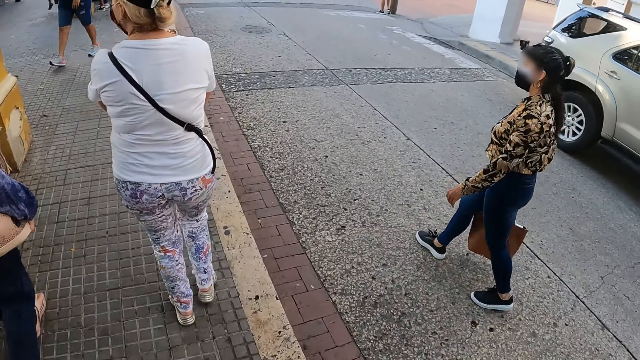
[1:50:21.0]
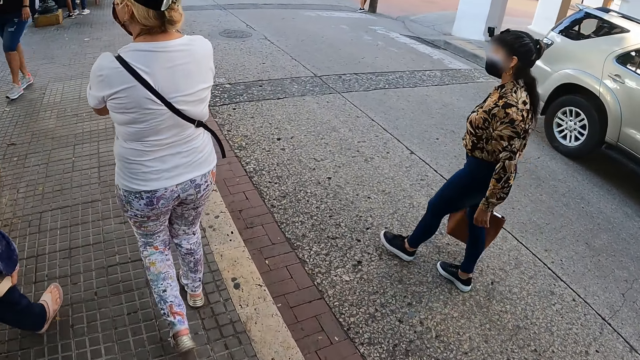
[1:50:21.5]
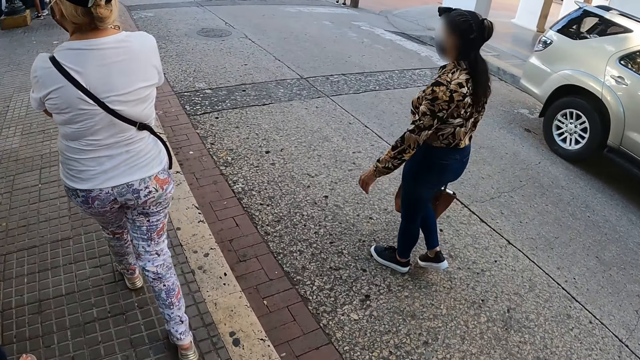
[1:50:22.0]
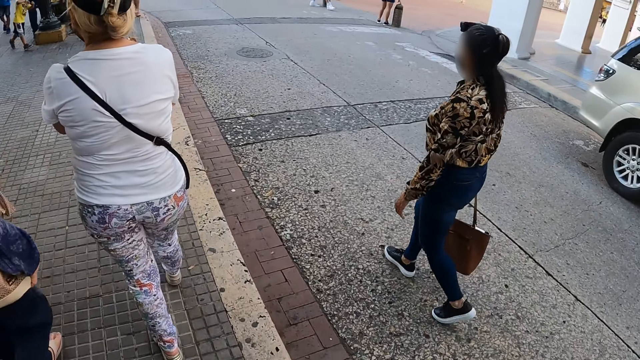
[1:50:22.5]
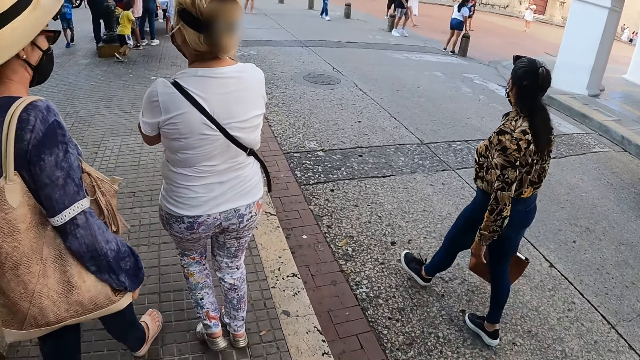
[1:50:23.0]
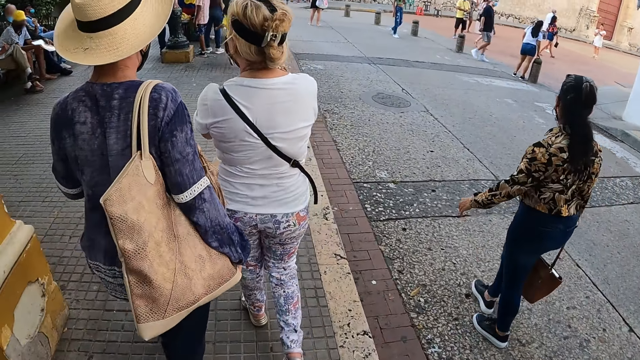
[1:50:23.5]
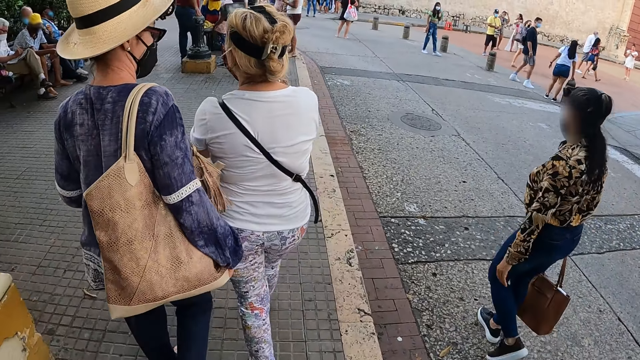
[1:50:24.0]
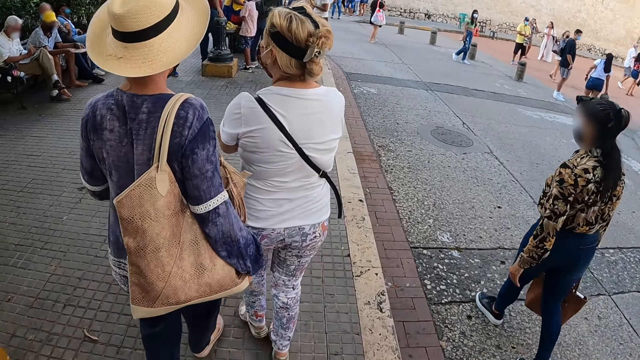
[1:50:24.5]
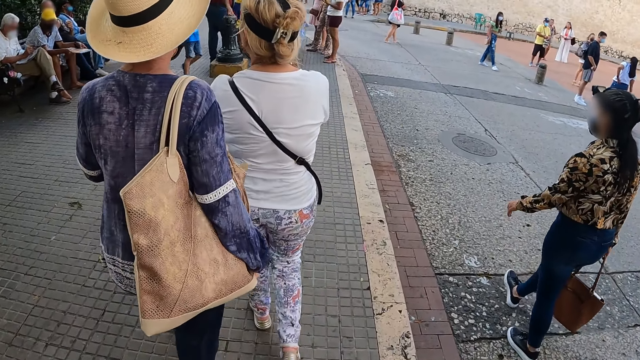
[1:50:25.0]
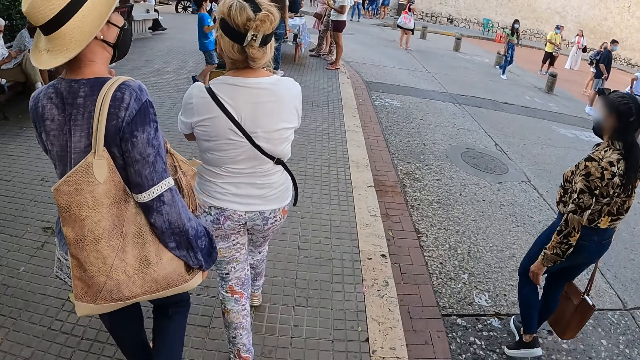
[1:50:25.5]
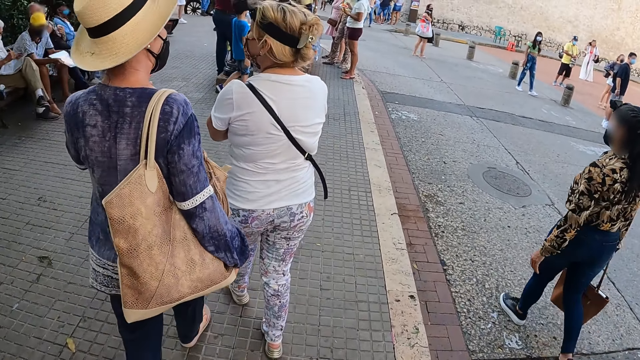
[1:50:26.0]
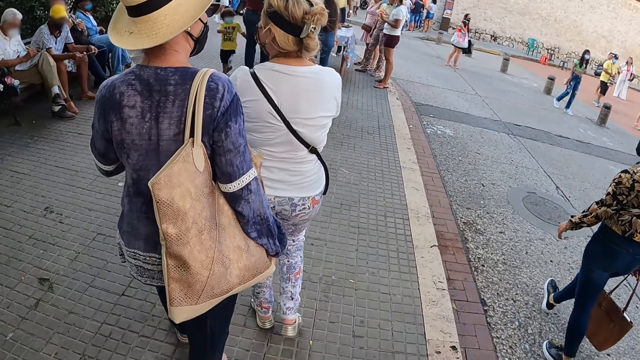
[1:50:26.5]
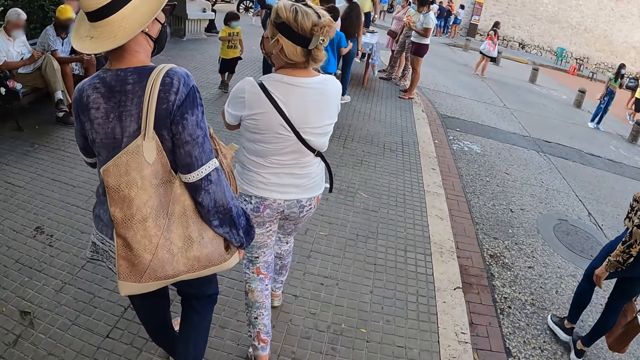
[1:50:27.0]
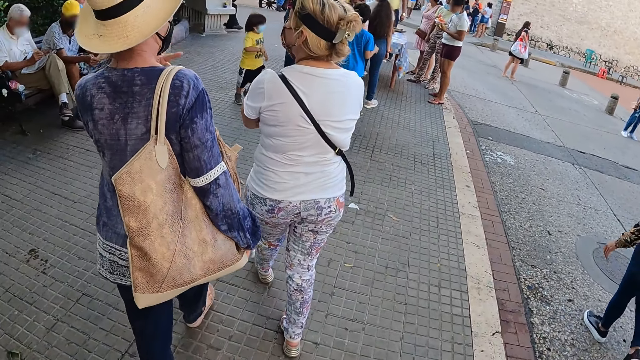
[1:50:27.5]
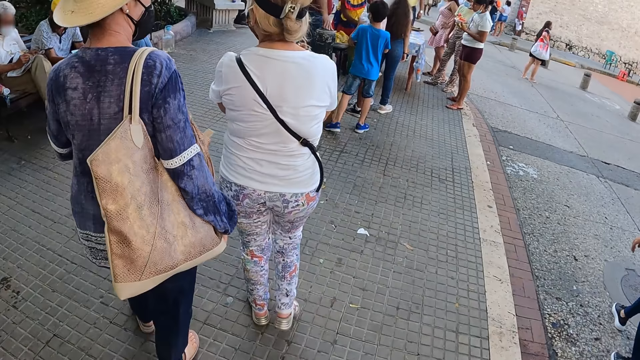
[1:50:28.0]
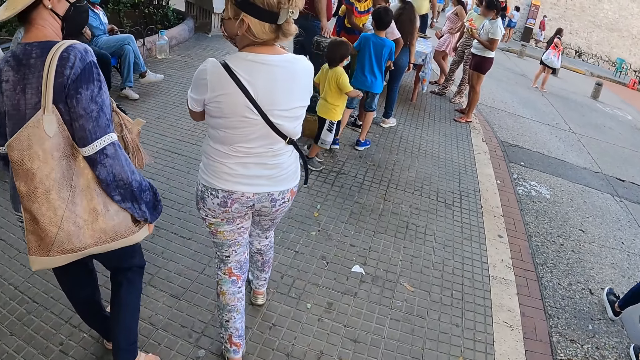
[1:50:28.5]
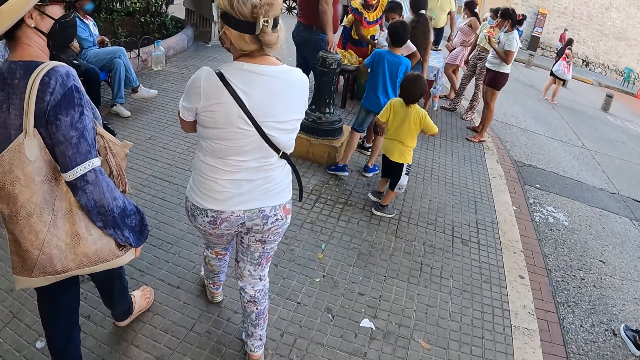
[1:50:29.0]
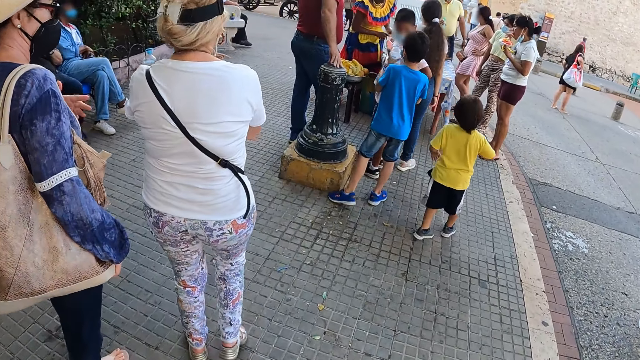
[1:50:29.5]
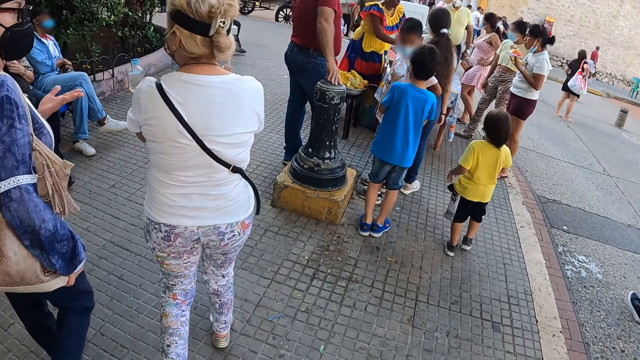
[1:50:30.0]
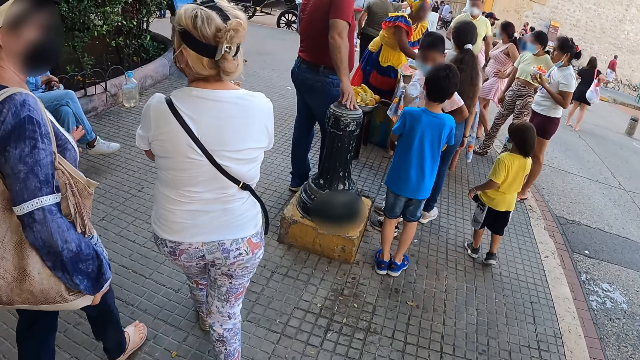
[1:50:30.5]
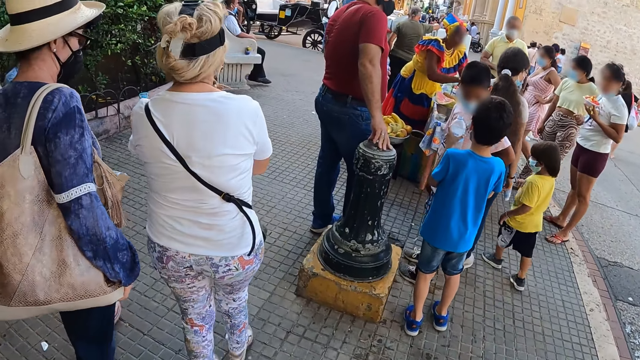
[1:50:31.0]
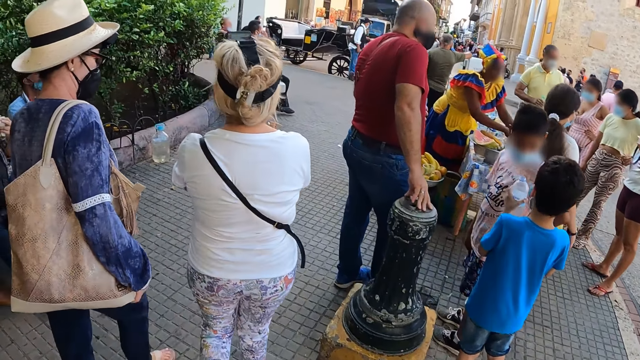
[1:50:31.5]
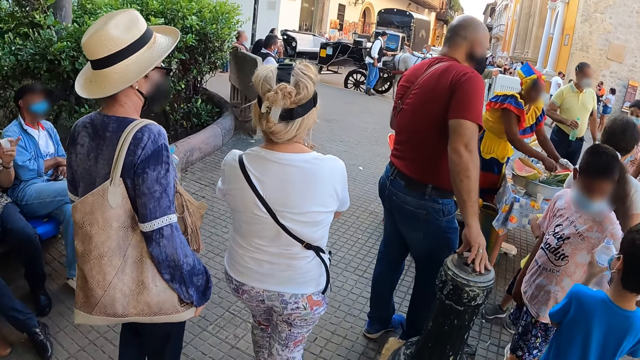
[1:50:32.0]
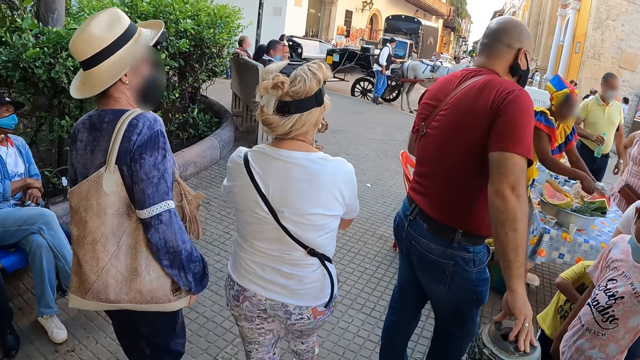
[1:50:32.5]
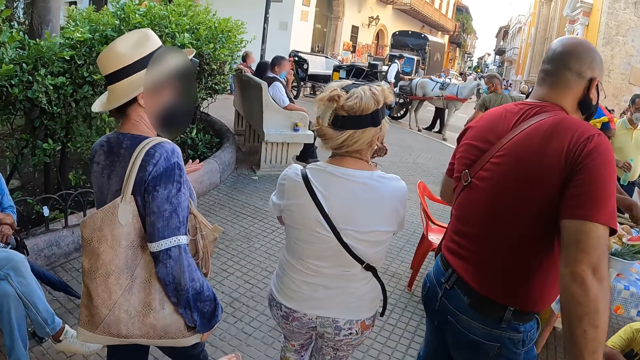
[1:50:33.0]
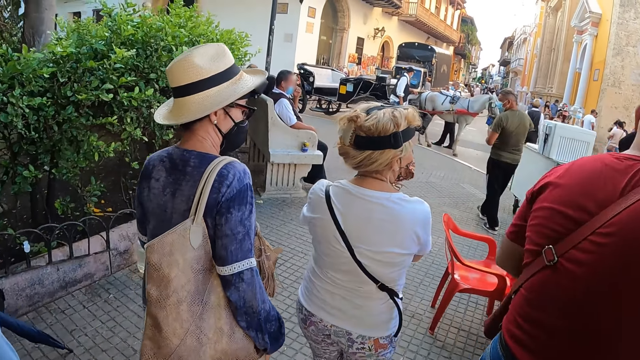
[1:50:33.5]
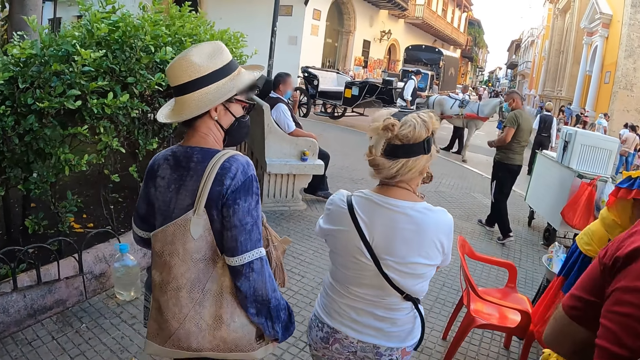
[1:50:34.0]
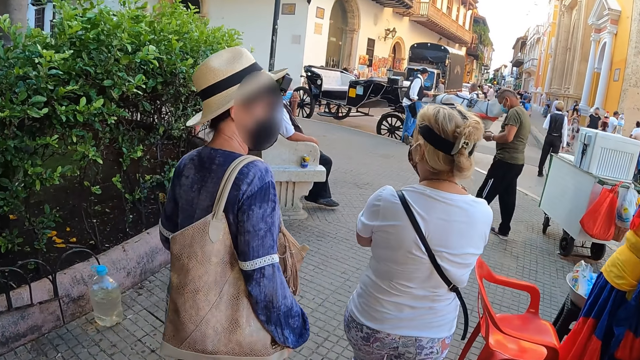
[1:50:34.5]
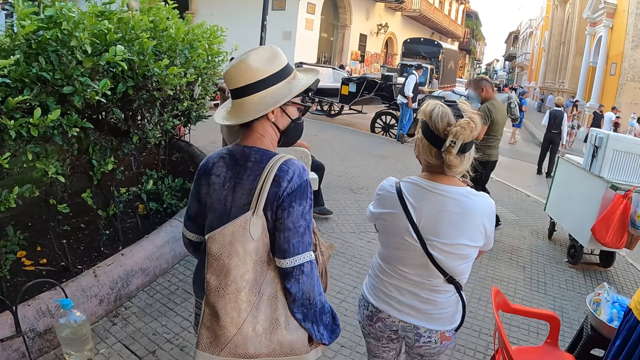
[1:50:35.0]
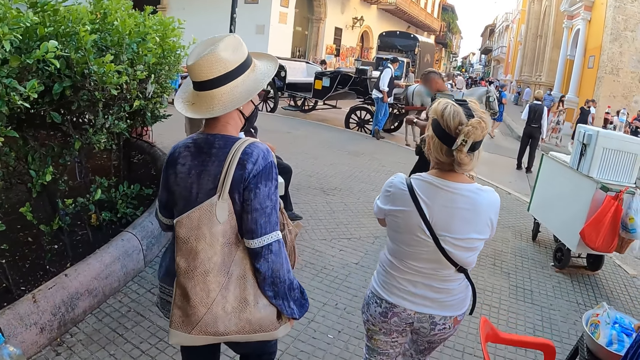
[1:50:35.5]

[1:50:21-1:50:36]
The camera wearer walks along the road. A person gestures with her hands. The camera wearer walks along the road.

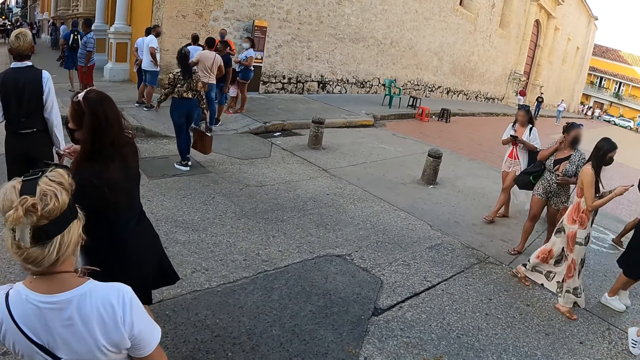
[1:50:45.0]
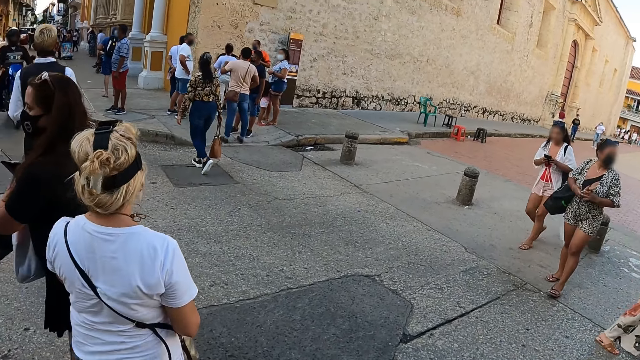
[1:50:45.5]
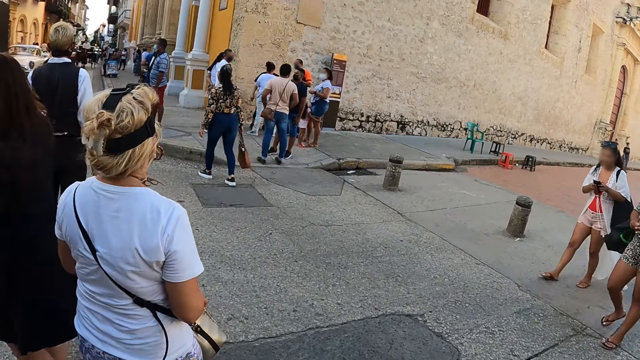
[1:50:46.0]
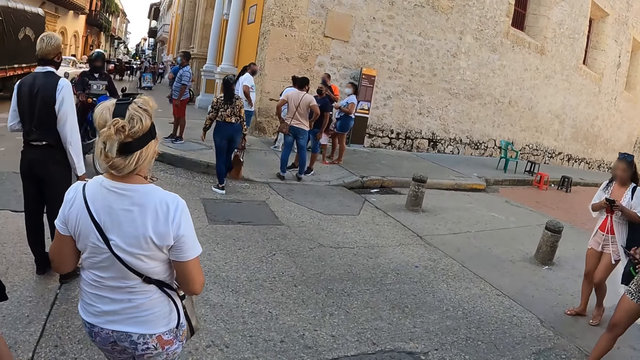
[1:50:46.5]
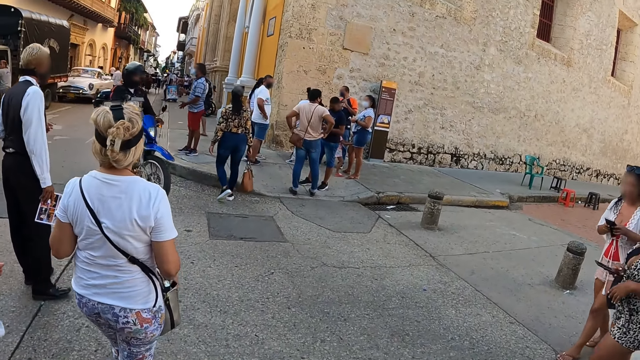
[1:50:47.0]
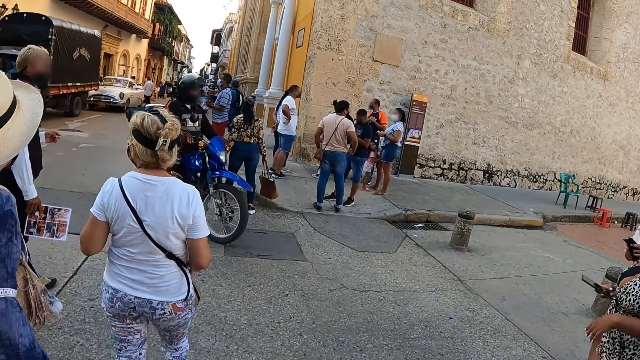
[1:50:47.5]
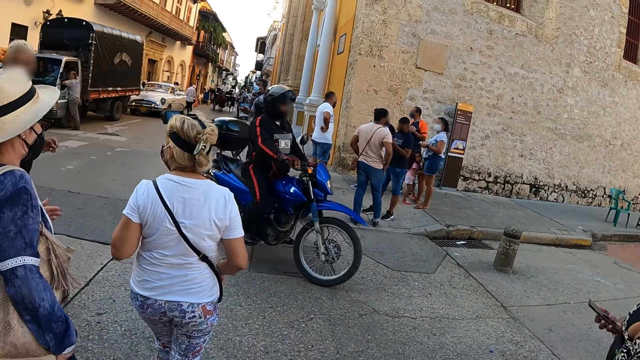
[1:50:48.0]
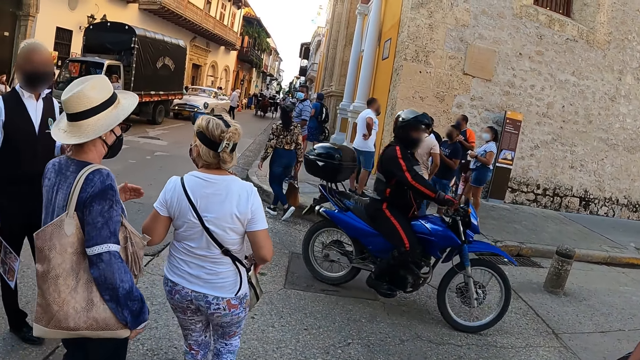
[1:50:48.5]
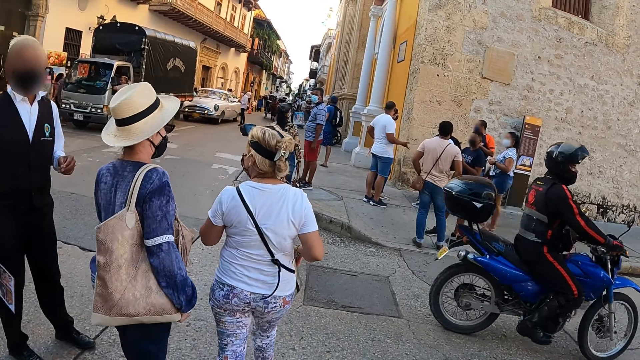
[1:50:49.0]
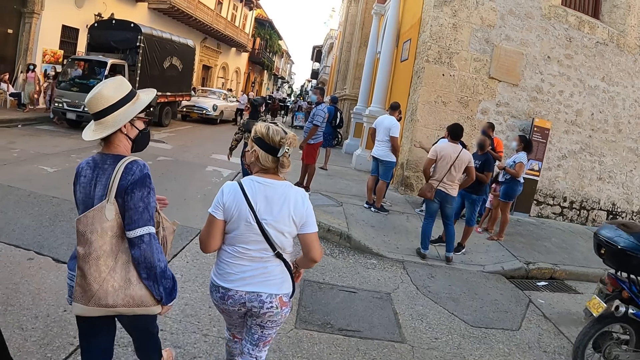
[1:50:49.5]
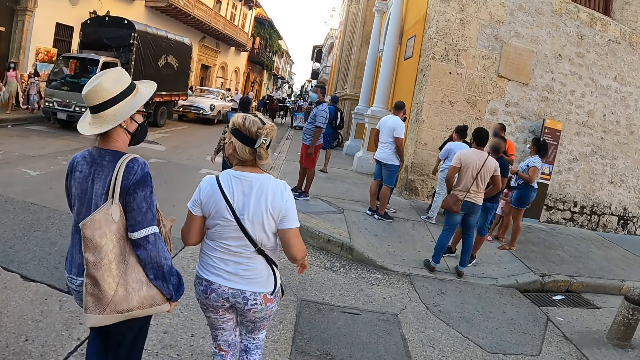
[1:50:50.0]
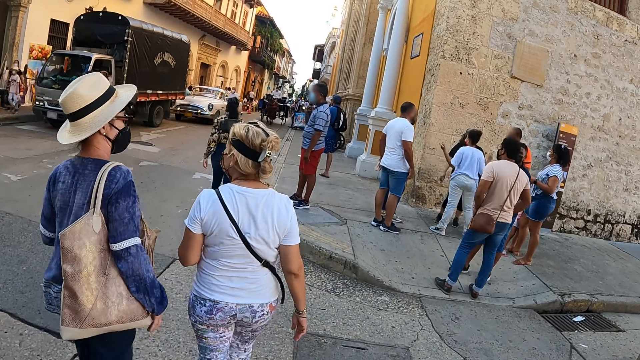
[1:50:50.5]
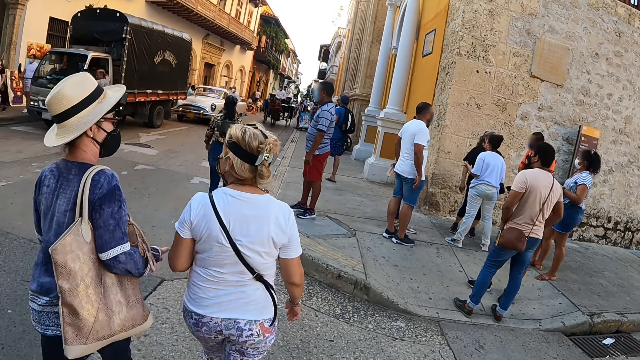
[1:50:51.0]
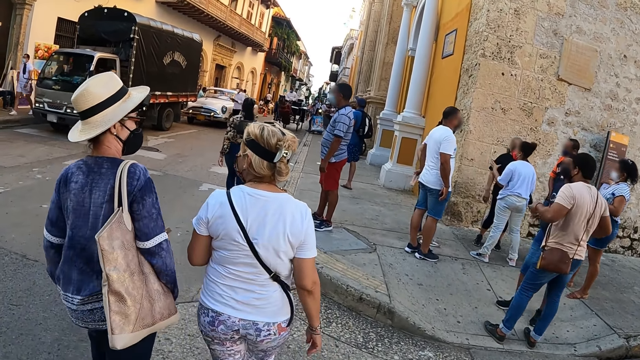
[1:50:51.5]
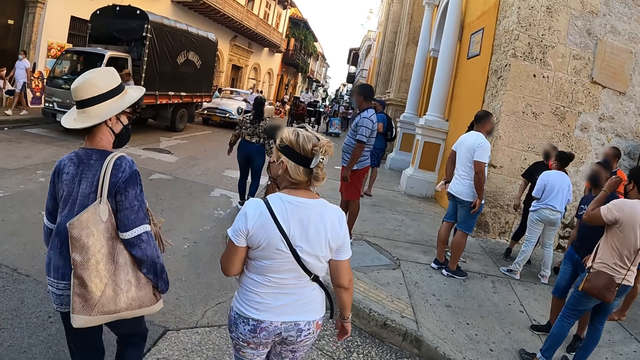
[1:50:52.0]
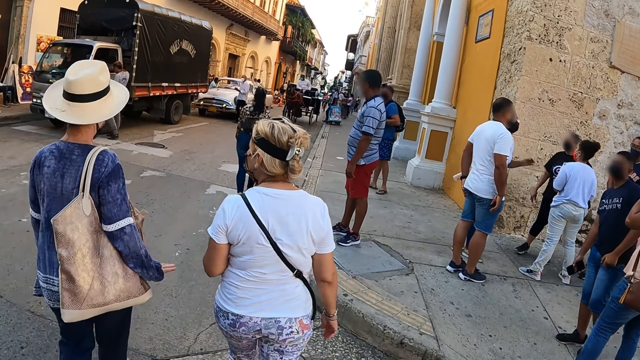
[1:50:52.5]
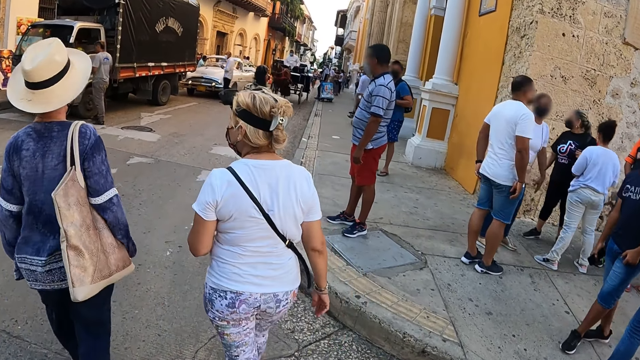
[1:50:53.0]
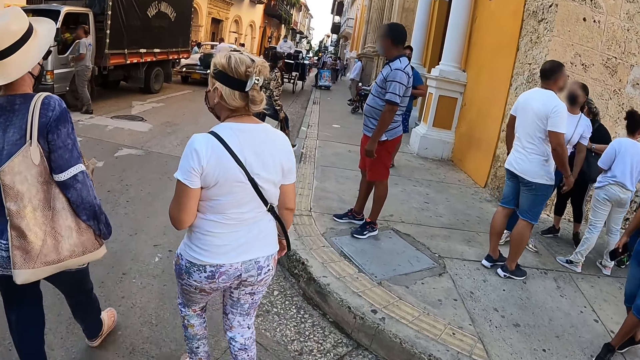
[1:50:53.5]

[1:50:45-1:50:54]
The camera wearer crosses the road.
